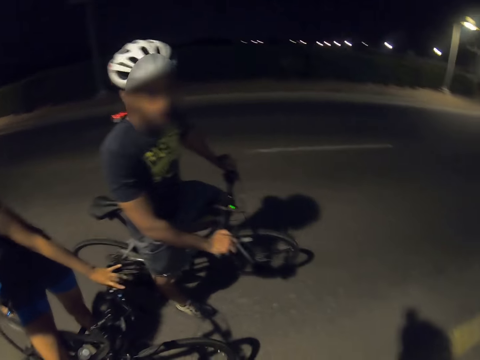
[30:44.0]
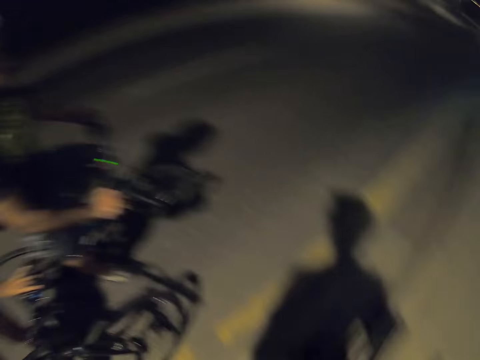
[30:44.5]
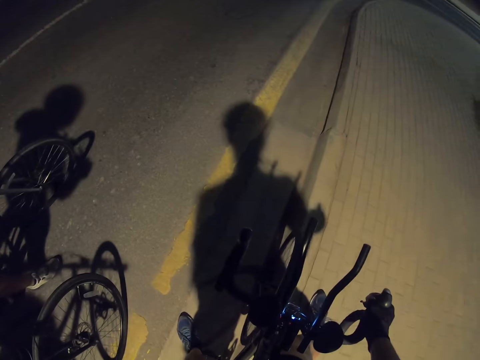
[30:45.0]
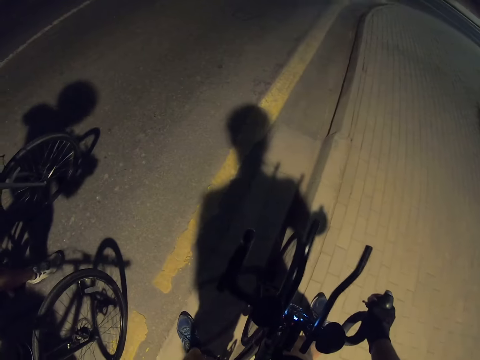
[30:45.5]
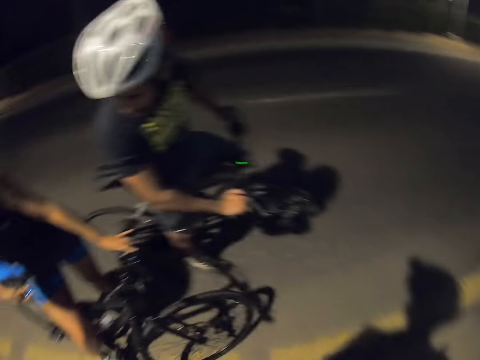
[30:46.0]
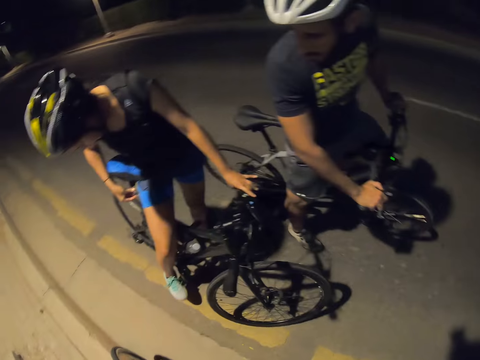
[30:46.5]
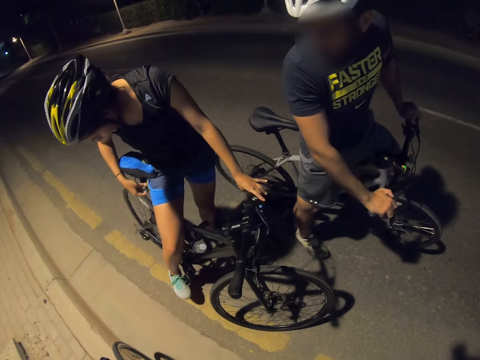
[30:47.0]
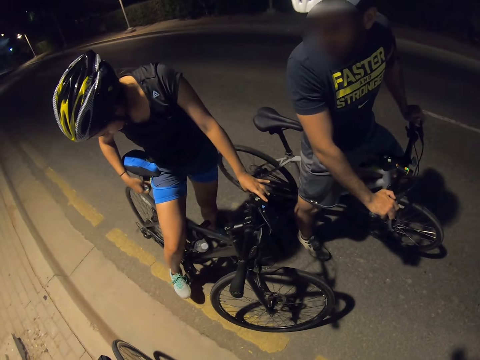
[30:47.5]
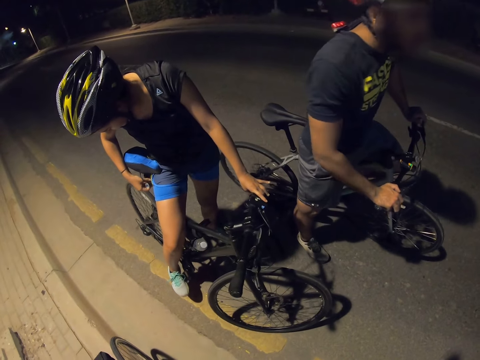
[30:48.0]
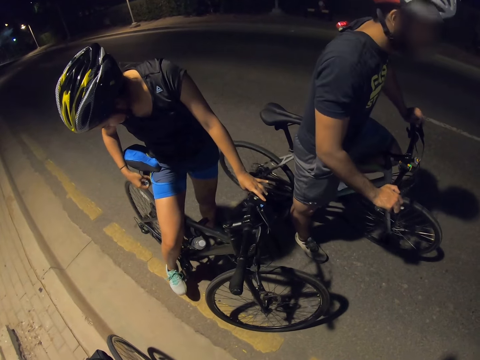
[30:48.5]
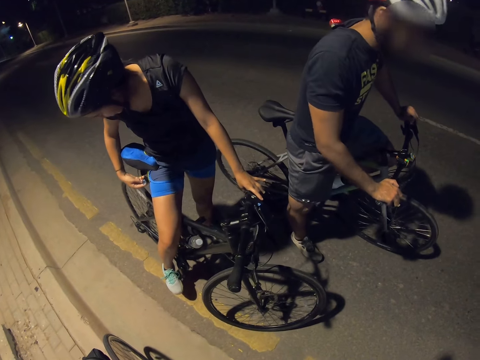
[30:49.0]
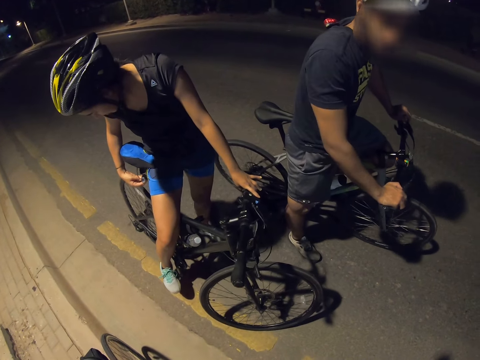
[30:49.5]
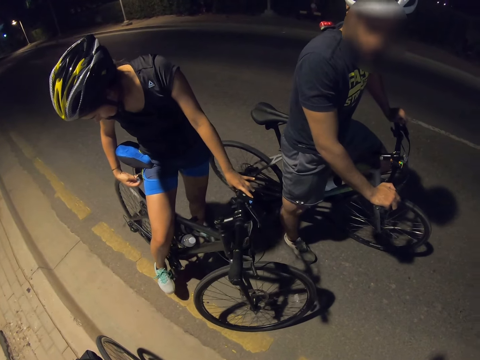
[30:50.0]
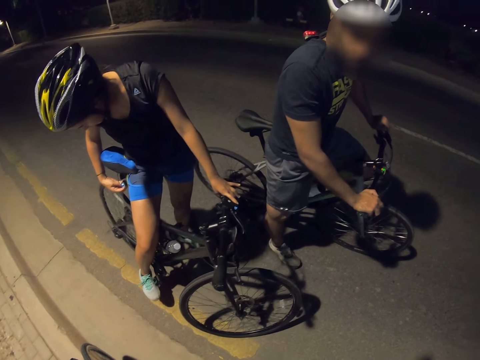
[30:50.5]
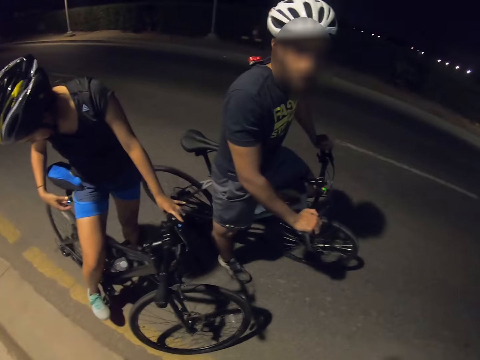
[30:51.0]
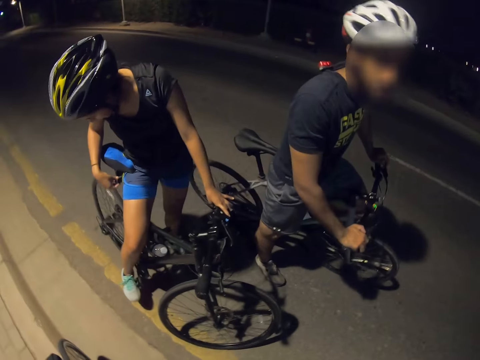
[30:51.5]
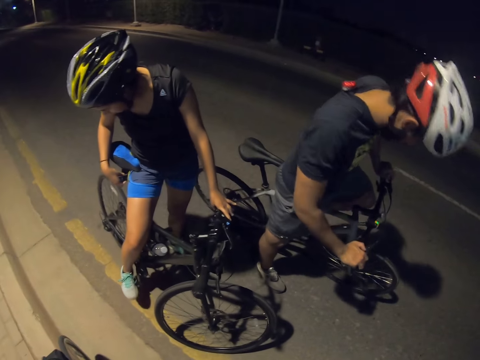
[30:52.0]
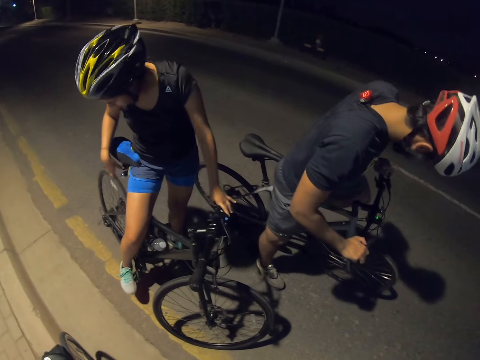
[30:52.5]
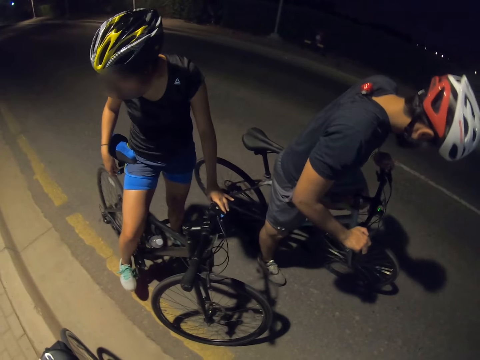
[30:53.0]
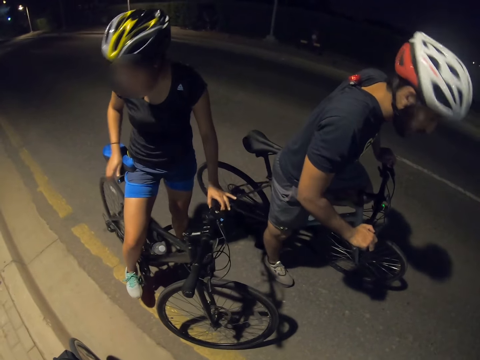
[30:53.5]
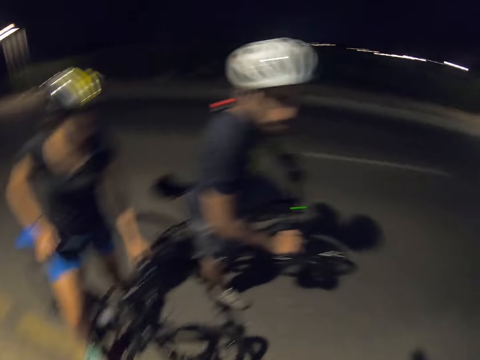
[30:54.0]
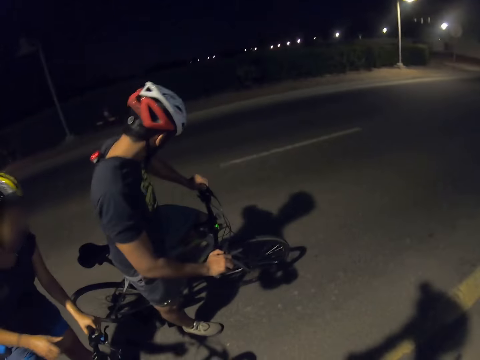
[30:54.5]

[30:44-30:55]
A person converses with the camera wearer. The camera wearer looks around. They look at a cyclist and another cyclist. Another person aligns a bicycle saddle.

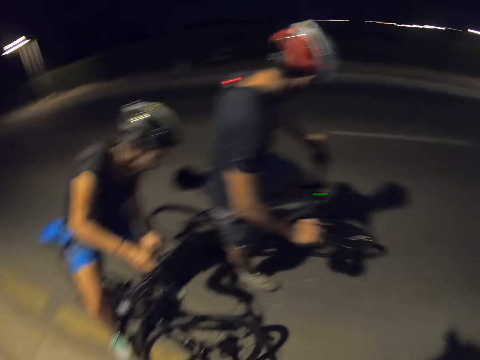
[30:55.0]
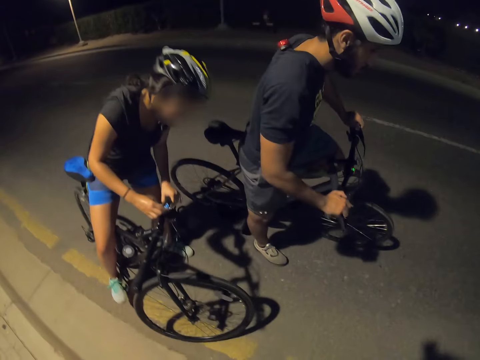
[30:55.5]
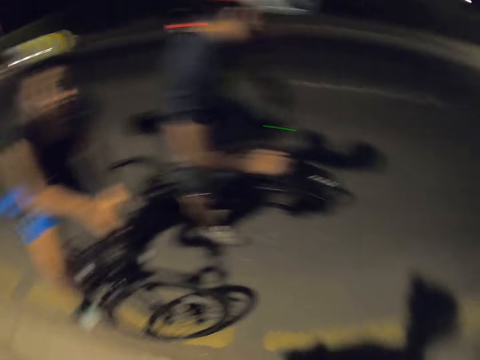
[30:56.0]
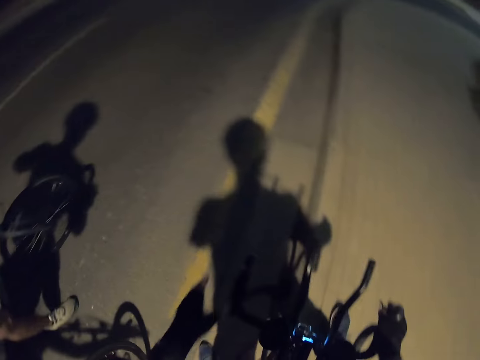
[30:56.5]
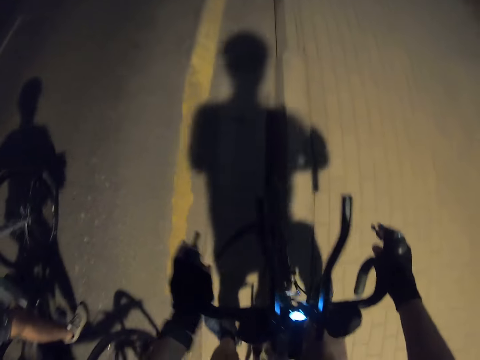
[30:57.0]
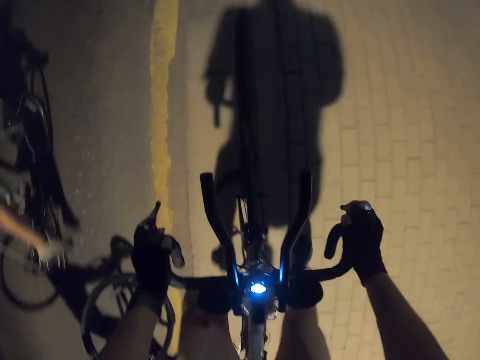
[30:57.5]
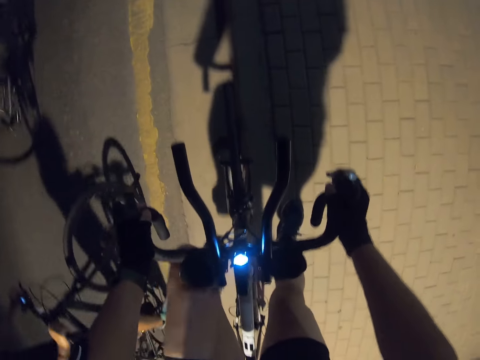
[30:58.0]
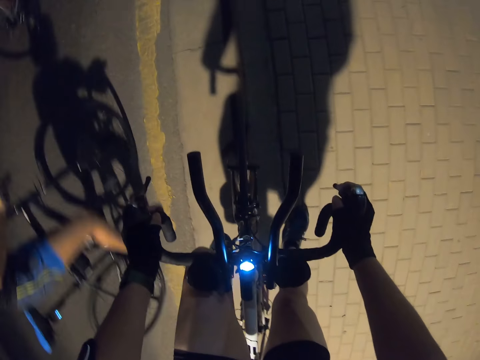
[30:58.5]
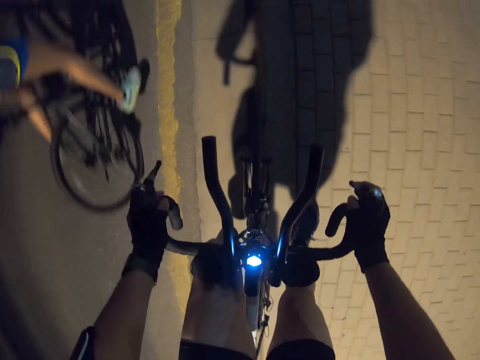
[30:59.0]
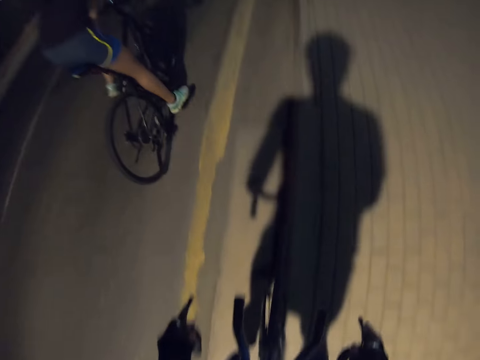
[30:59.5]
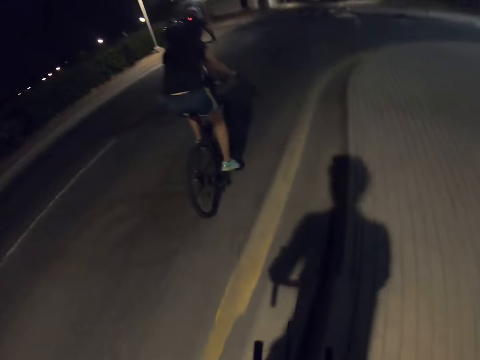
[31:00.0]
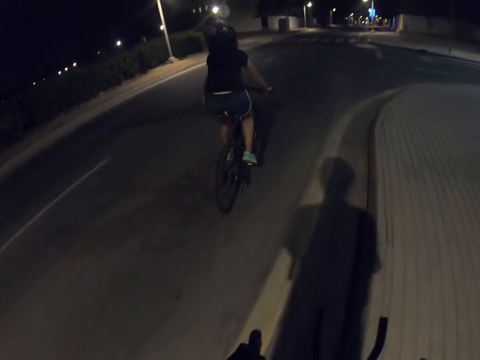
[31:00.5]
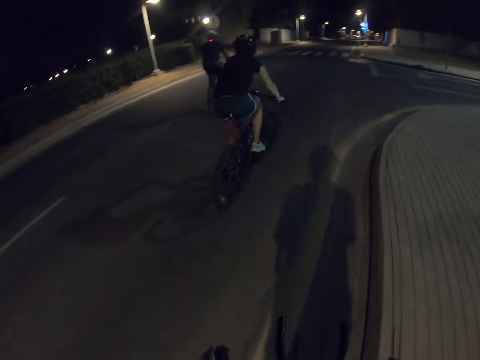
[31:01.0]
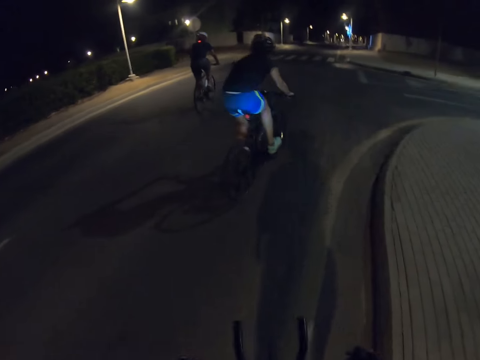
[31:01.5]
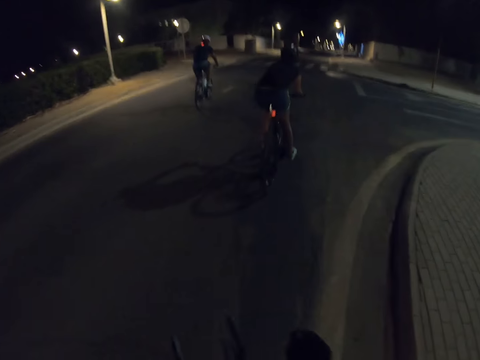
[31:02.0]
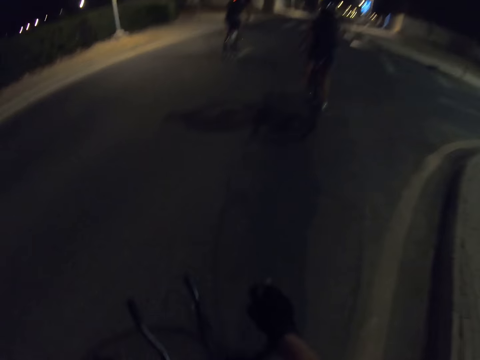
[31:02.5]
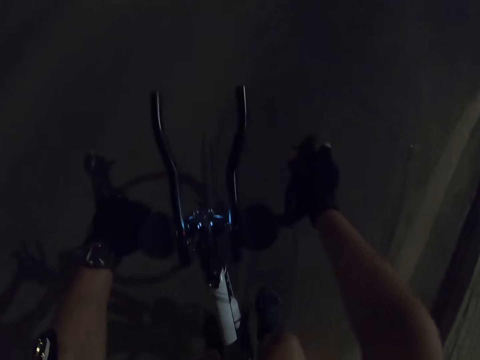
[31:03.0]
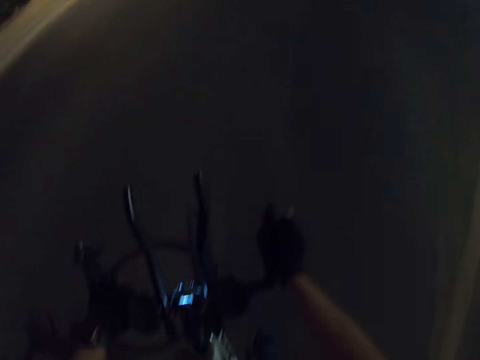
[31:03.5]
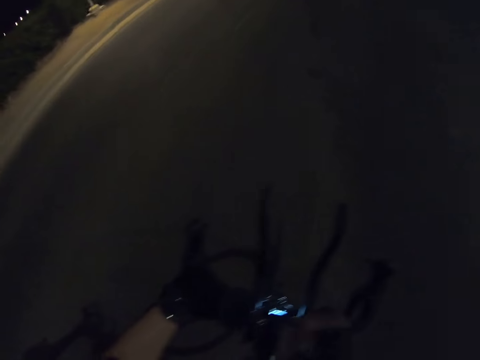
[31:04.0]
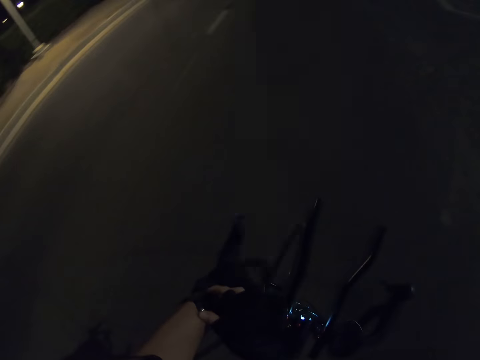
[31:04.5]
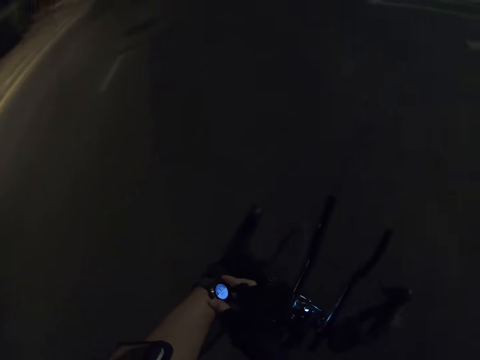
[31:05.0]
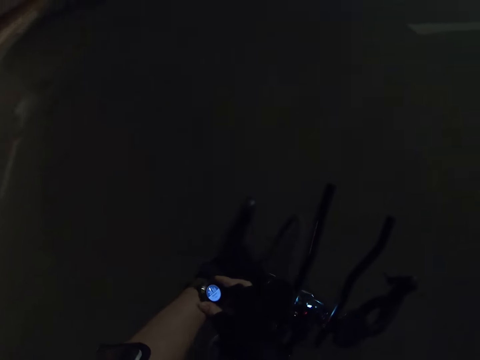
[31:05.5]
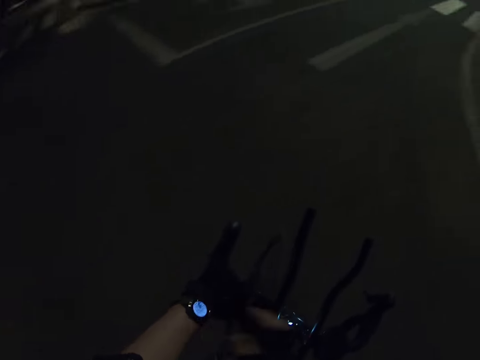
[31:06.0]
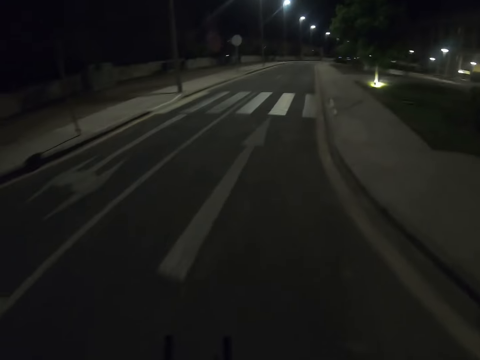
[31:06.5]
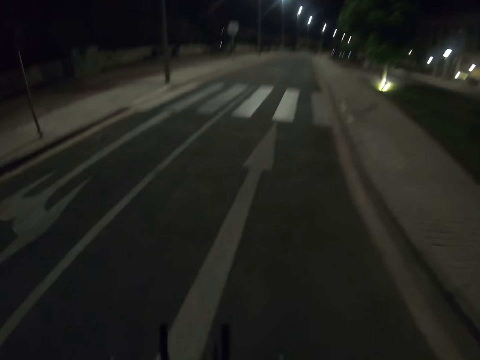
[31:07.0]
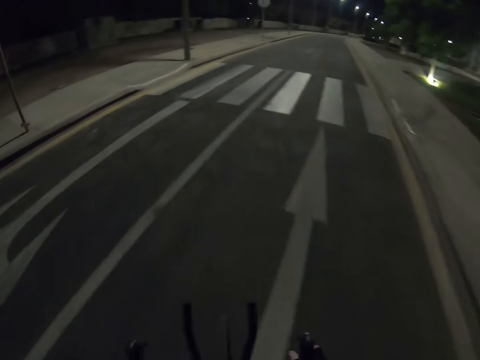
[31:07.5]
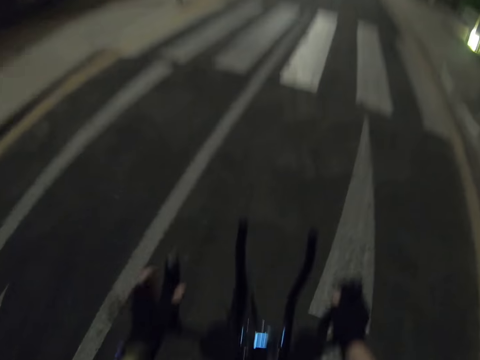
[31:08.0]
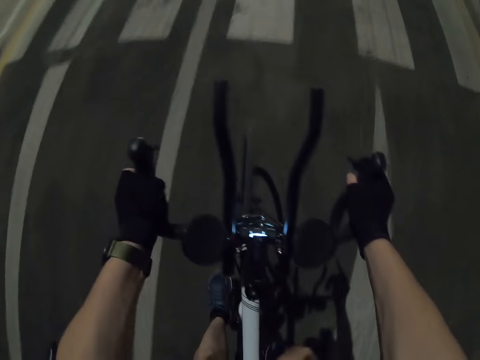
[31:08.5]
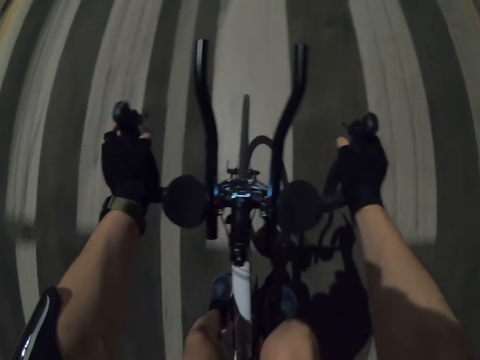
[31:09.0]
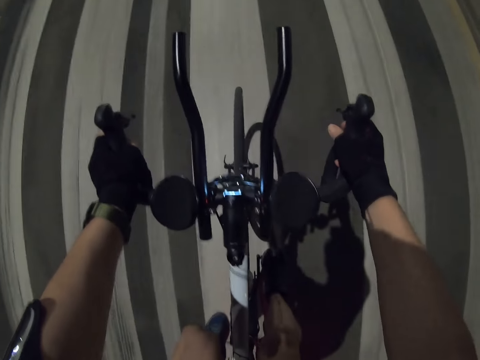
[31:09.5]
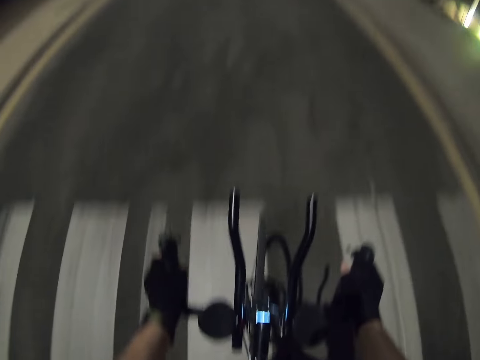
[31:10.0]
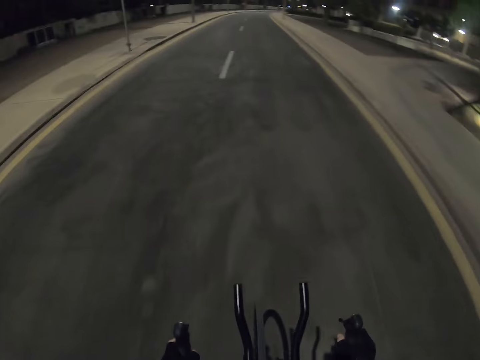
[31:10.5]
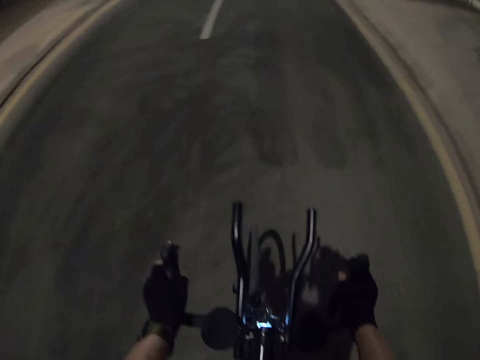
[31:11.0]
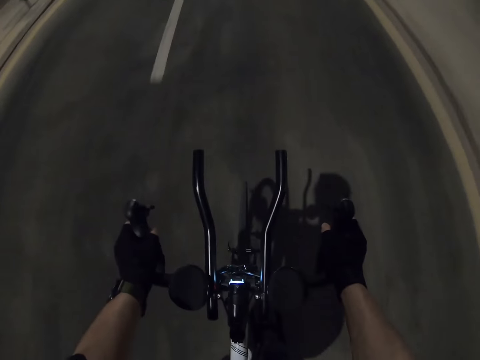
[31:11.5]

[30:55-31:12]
The camera wearer looks around. A cyclist adjusts the bike computer. The camera wearer sits on the bicycle saddle. Another cyclist cycles on the road. The first cyclist rides a bicycle on the road. The camera wearer rides the bicycle on the road. He touches the watch on the hand and looks at his watch. He rides the bicycle.
